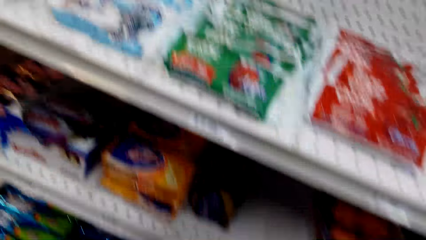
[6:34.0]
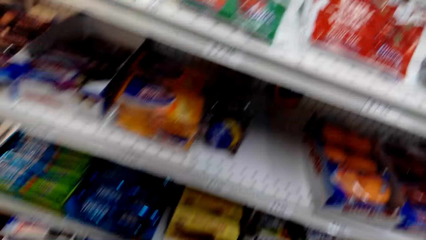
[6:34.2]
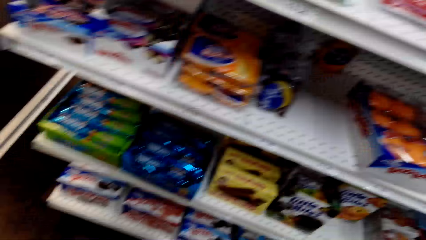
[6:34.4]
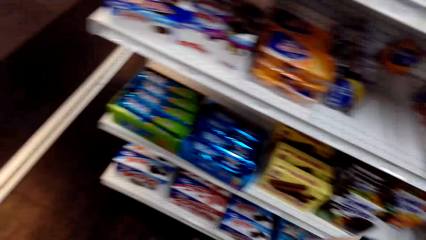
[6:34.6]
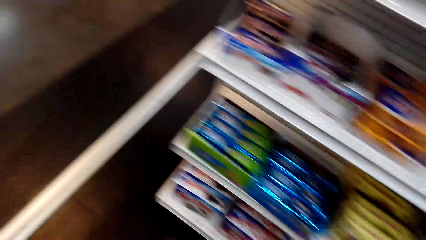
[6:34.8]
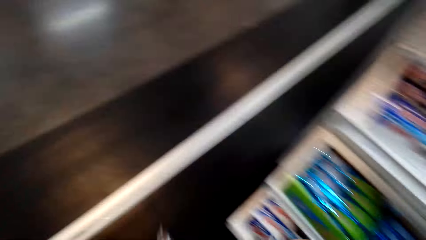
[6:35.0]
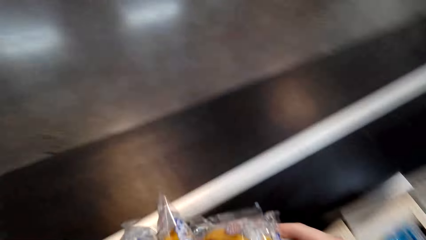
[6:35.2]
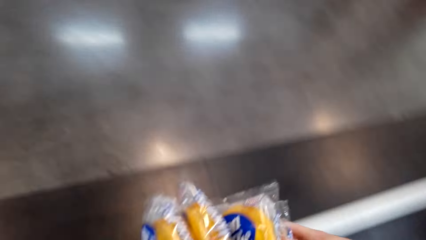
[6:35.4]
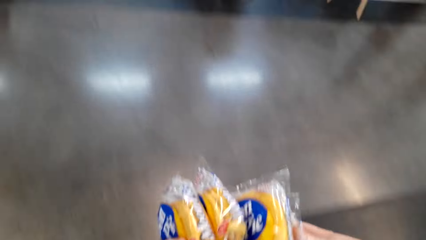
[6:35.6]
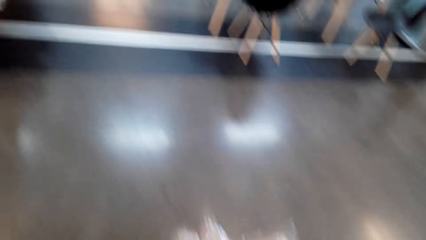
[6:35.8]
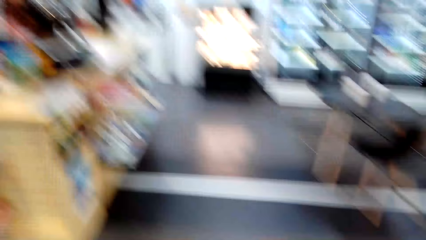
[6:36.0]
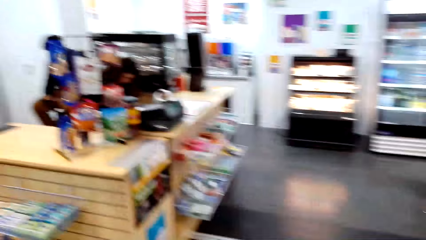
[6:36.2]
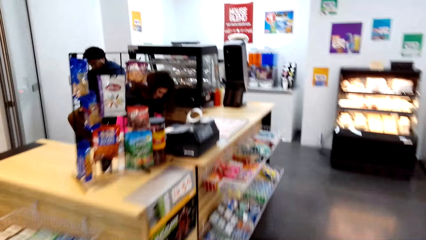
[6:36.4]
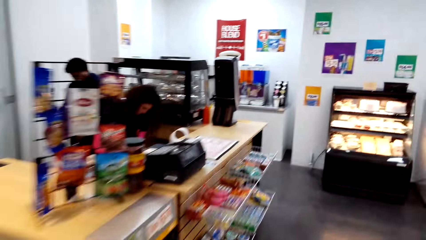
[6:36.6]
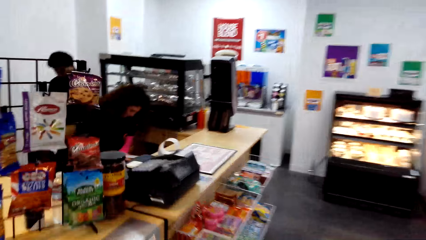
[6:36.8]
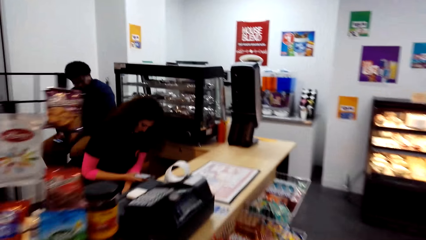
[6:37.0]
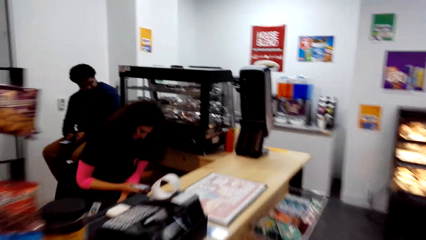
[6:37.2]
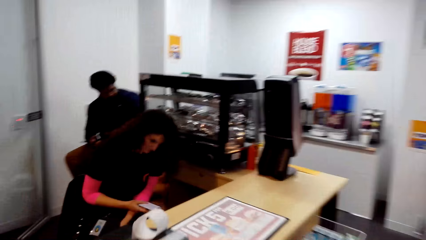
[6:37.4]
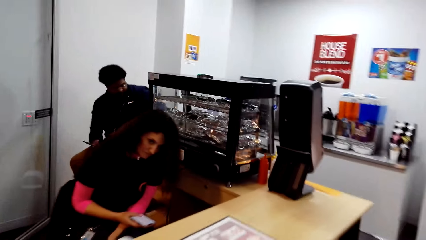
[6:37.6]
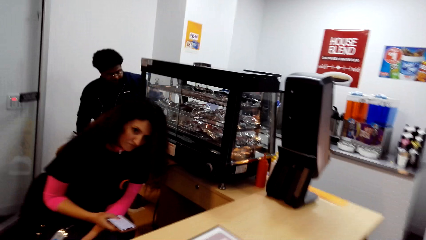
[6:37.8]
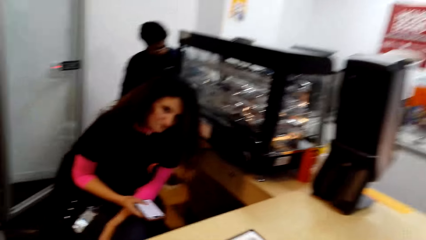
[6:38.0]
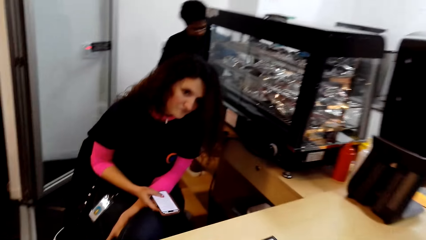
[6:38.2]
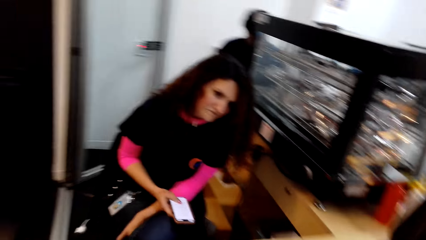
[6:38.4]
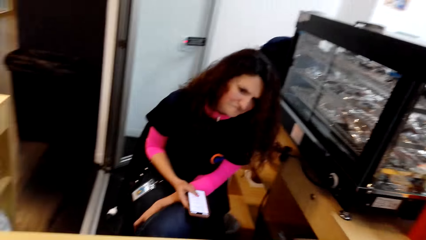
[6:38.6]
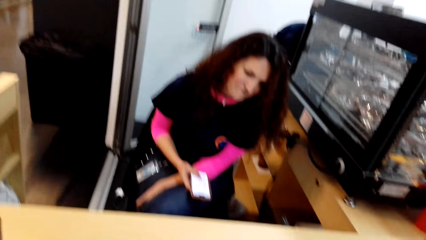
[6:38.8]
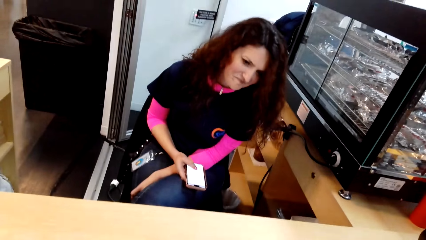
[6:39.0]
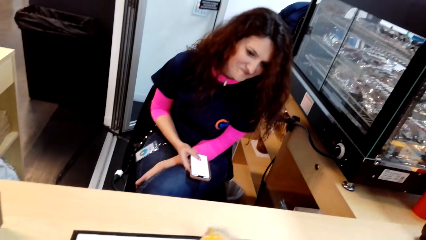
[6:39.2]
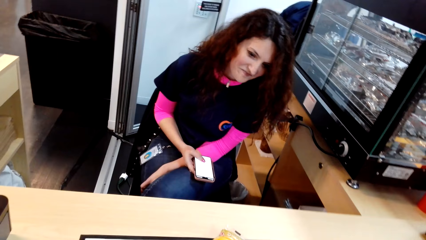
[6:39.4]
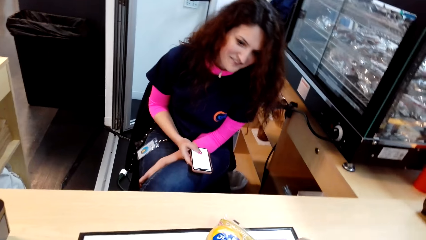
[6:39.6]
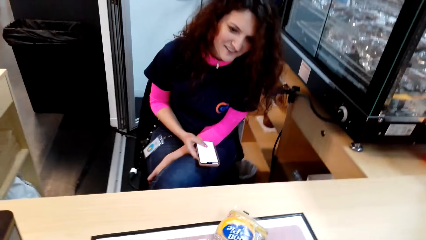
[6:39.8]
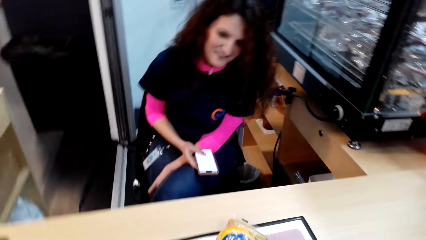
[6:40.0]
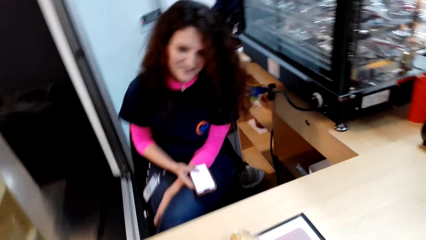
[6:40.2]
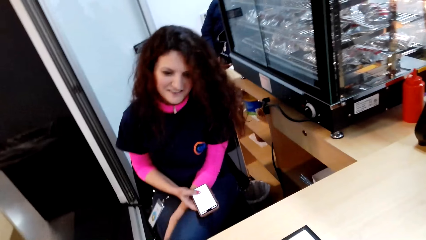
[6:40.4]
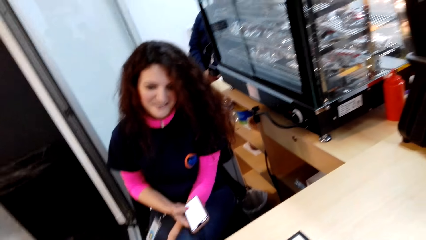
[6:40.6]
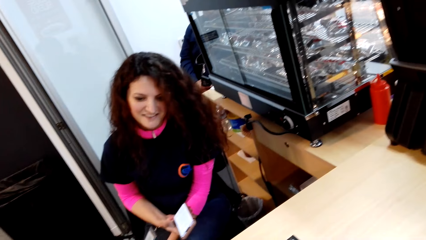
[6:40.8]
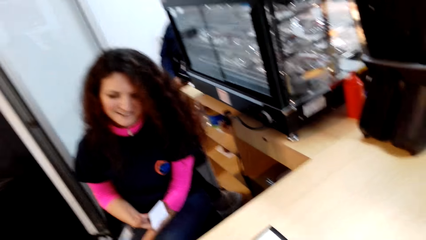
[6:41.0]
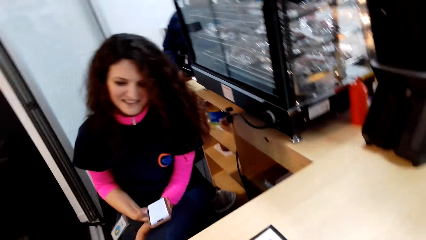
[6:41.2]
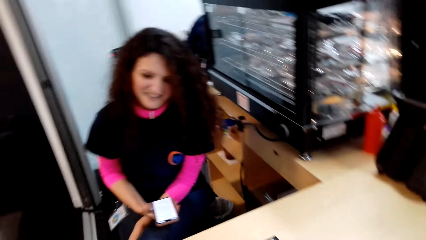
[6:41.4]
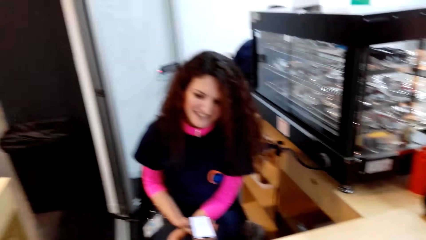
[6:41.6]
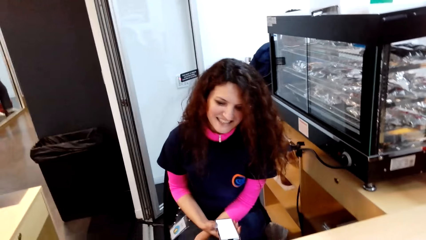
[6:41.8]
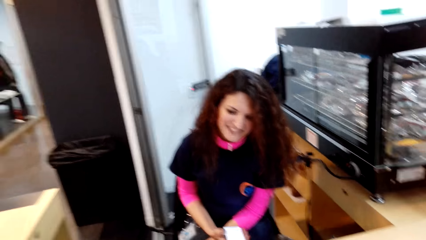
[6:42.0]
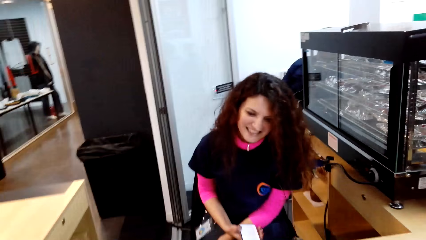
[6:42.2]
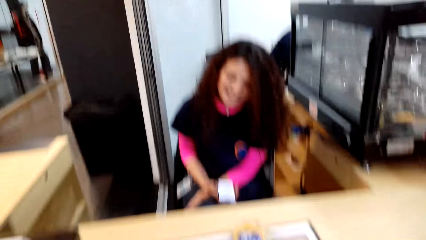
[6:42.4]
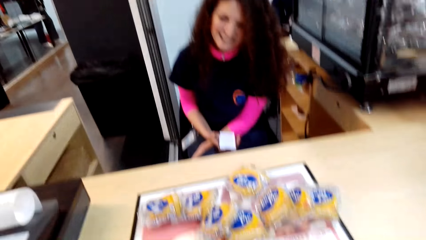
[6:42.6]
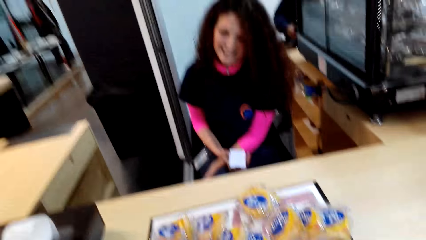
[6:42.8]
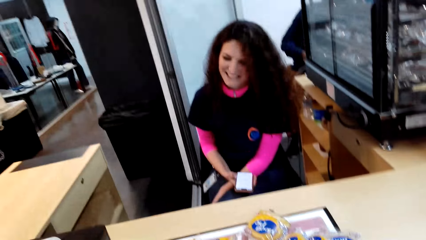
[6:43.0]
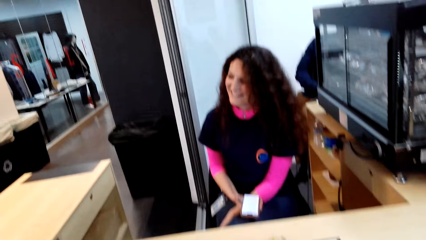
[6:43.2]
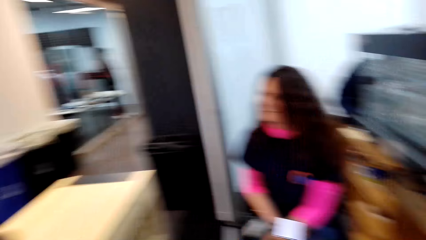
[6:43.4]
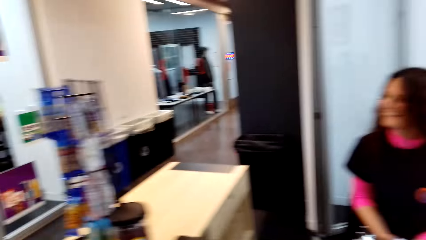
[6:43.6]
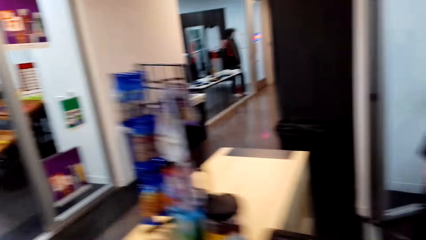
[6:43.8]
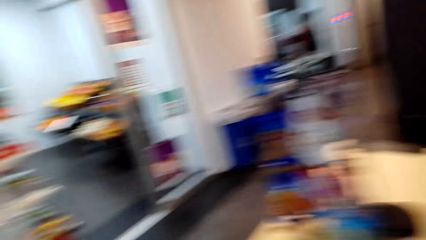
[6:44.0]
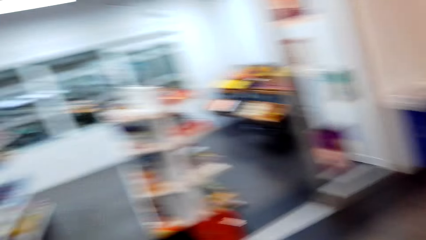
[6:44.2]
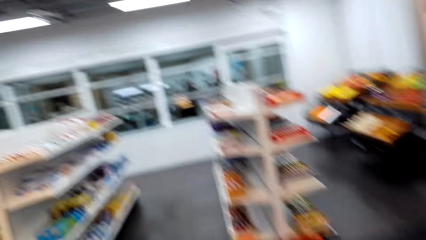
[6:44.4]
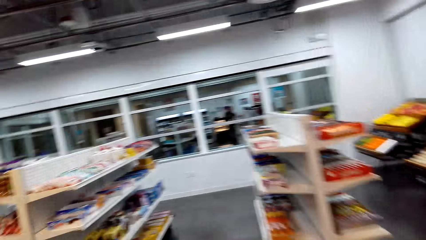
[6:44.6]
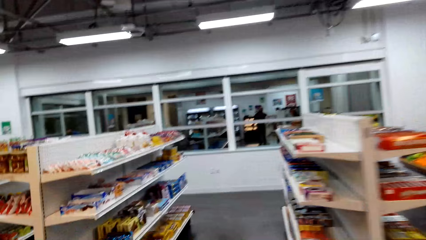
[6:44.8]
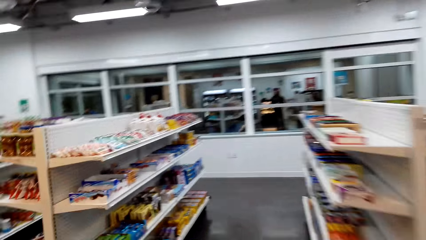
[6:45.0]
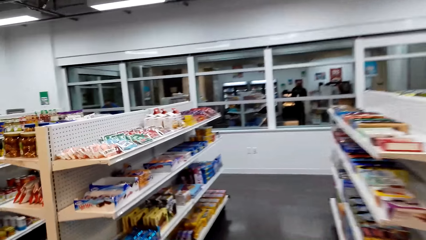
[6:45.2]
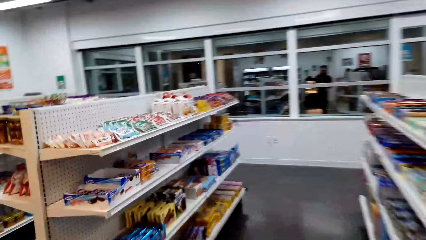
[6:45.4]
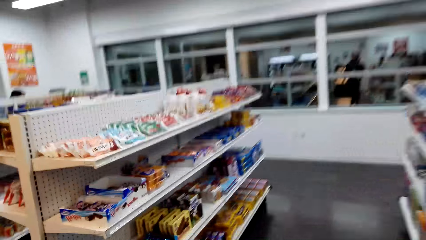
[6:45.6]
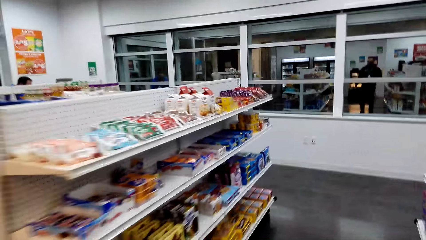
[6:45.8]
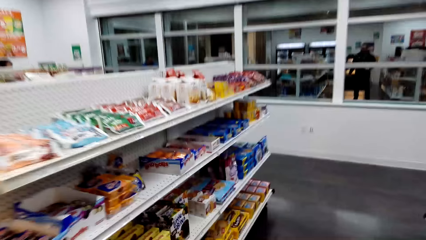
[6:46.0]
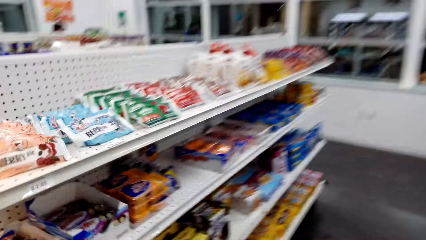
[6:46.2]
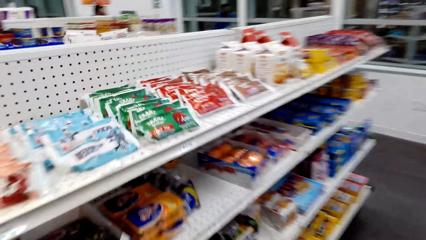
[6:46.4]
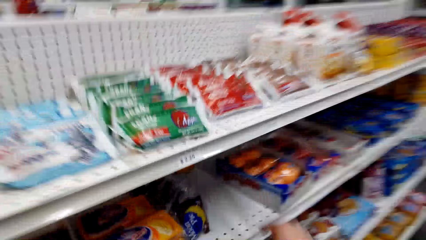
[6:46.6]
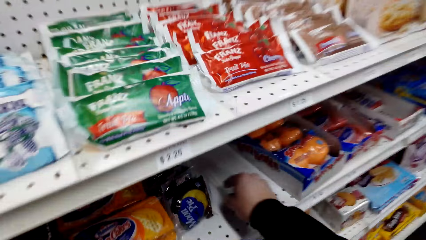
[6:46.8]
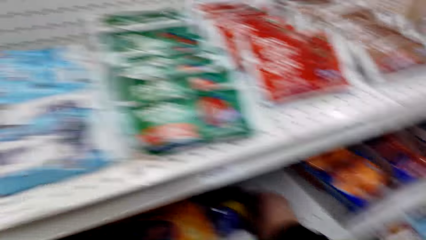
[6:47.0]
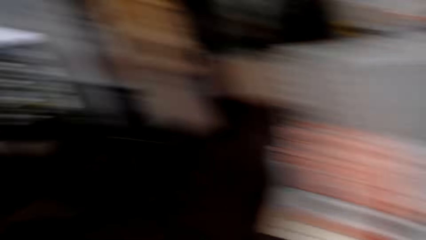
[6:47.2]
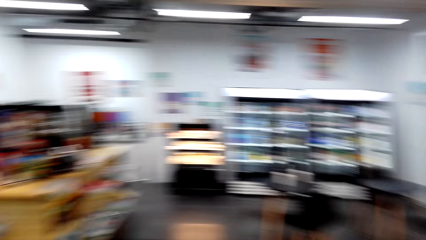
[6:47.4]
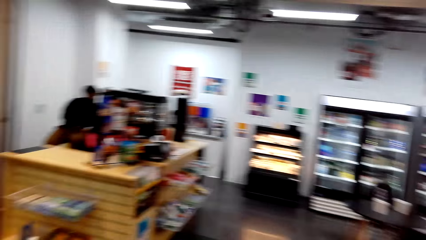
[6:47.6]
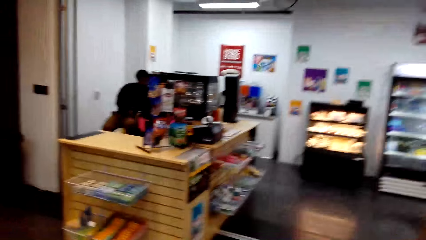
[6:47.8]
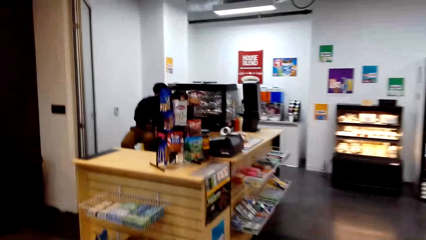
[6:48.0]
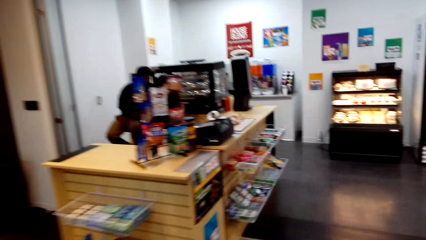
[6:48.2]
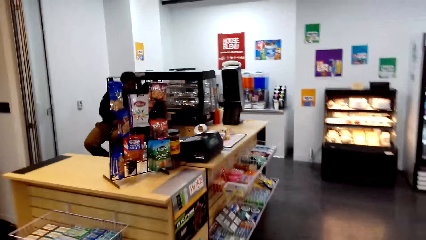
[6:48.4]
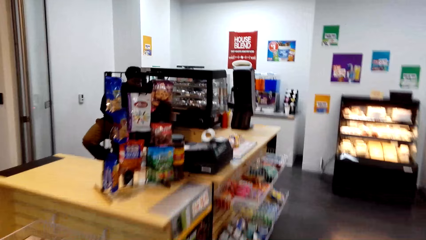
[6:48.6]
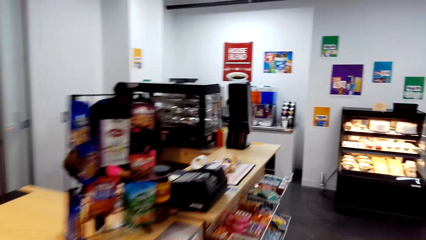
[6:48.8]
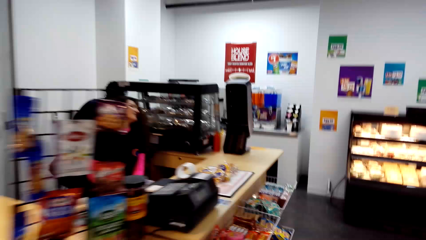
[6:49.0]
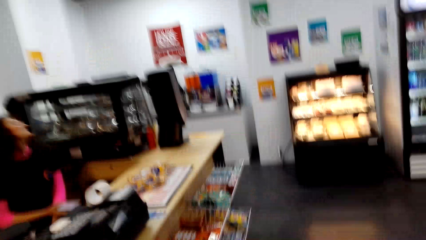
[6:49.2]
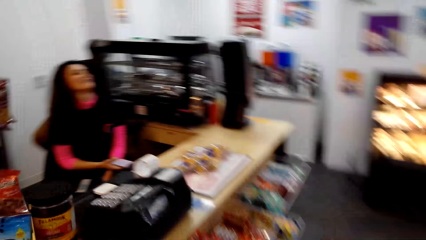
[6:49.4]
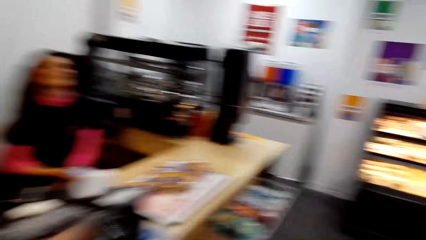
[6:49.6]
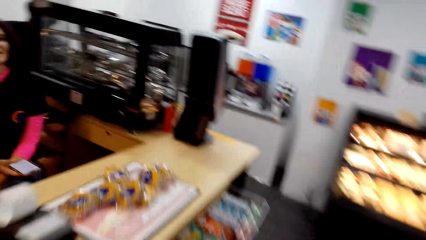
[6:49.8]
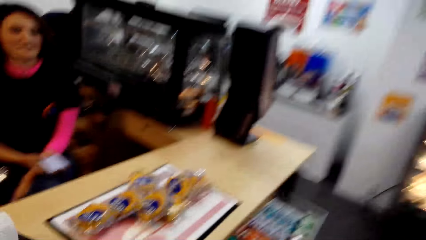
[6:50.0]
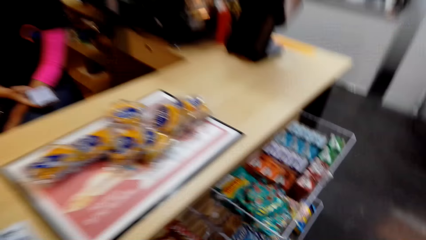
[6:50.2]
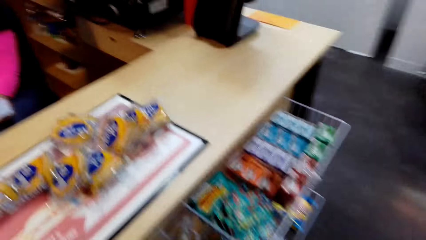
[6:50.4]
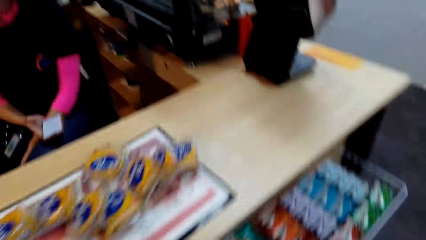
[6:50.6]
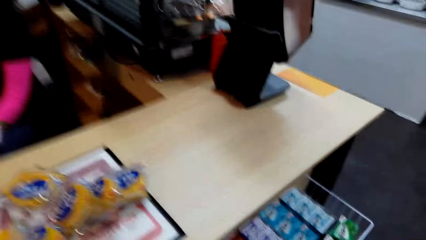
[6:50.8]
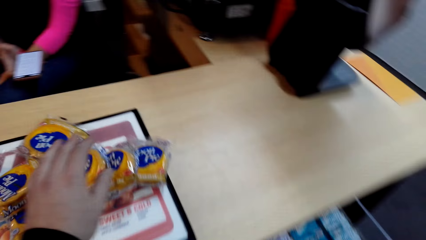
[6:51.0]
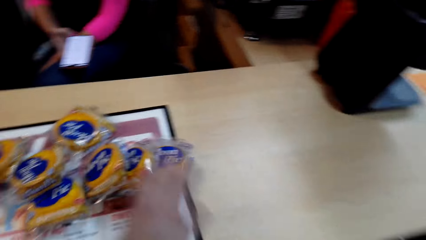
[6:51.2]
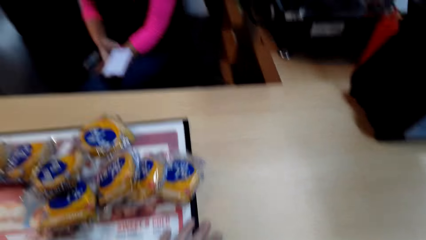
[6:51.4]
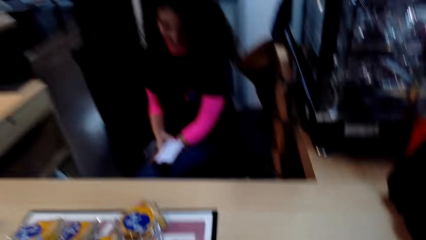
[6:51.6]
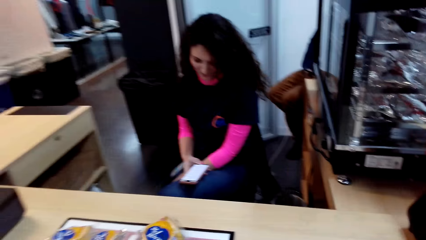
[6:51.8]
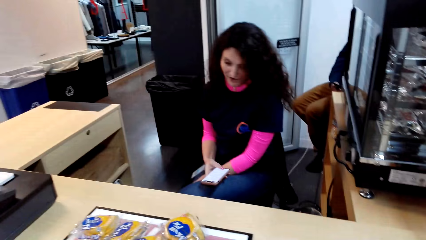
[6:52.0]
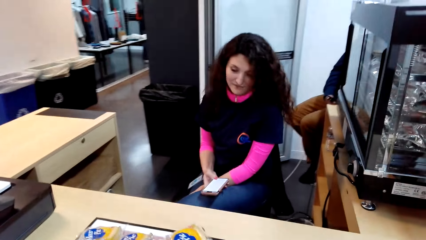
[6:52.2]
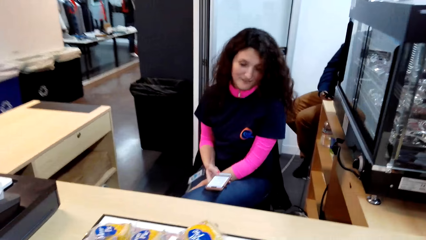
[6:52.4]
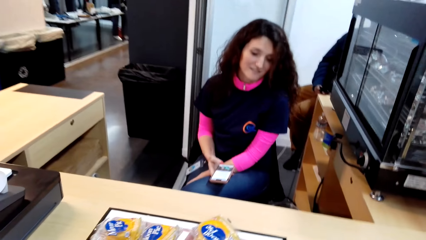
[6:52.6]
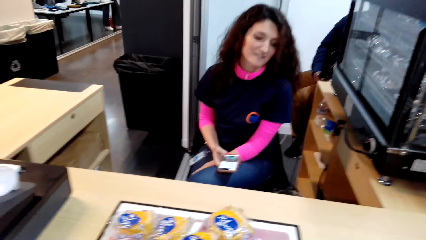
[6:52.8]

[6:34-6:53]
The camera wearer walks to the counter. A lady uses a phone. The camera wearer puts the moon pies on the counter. They talk to the lady. They stand near the counter. They walk around. They put a cake on a shelf. They walk around. They stand at the counter.
